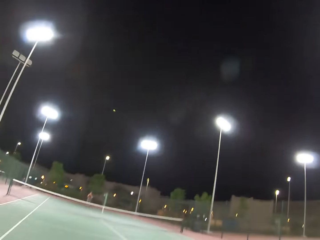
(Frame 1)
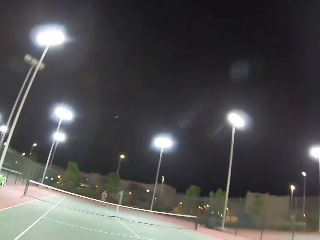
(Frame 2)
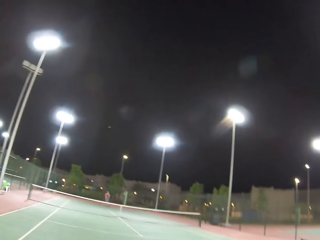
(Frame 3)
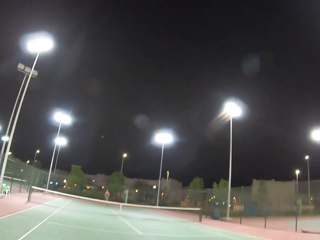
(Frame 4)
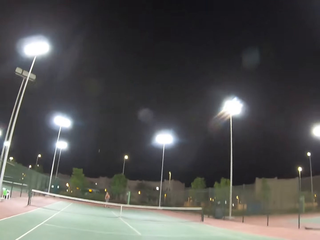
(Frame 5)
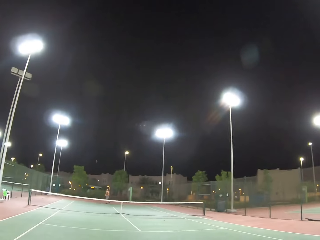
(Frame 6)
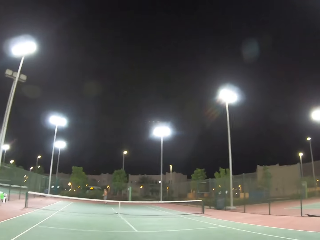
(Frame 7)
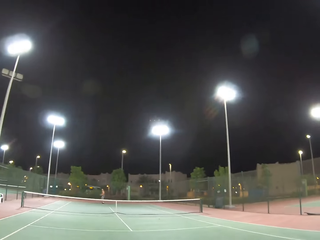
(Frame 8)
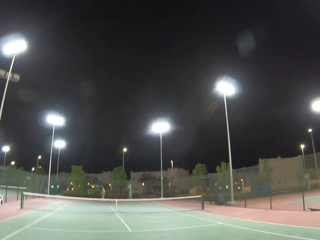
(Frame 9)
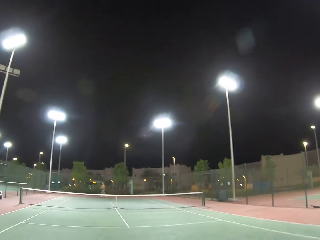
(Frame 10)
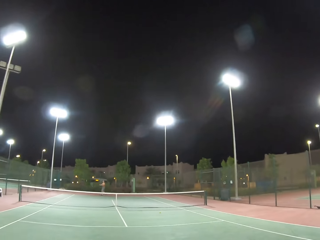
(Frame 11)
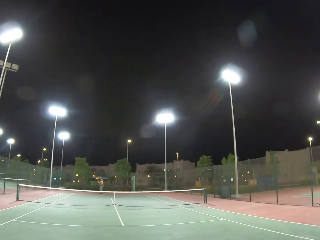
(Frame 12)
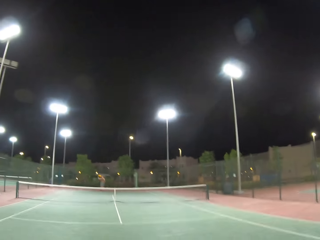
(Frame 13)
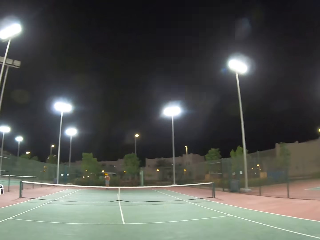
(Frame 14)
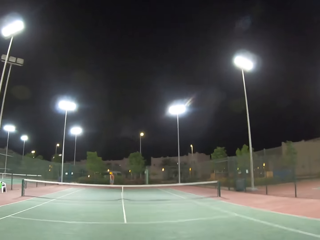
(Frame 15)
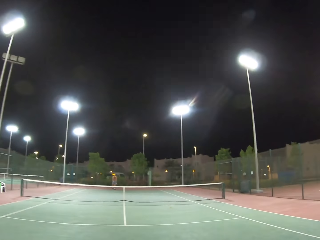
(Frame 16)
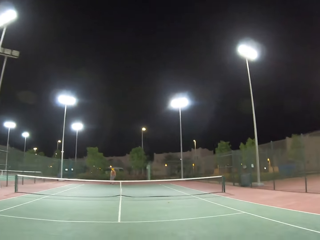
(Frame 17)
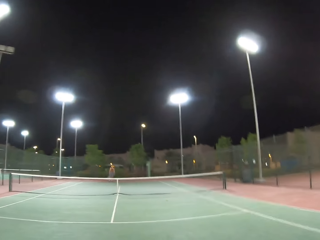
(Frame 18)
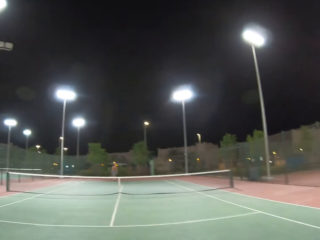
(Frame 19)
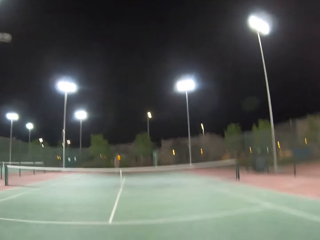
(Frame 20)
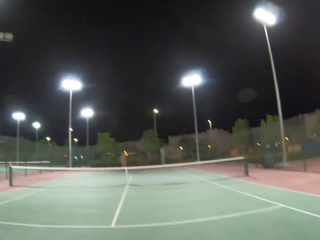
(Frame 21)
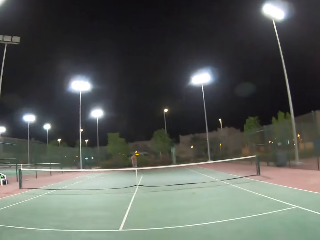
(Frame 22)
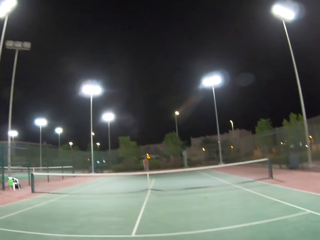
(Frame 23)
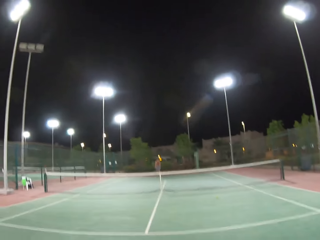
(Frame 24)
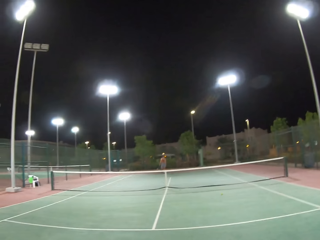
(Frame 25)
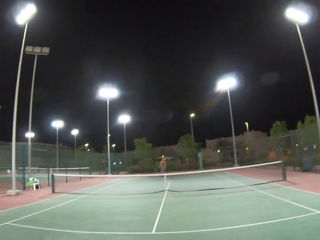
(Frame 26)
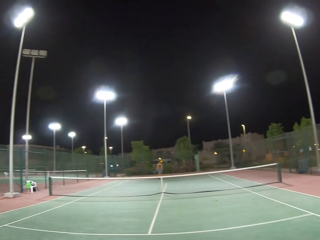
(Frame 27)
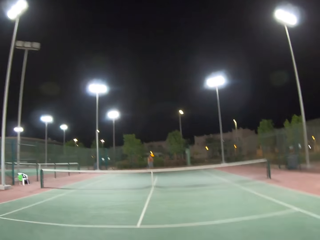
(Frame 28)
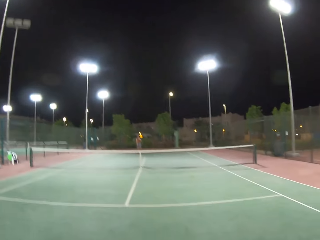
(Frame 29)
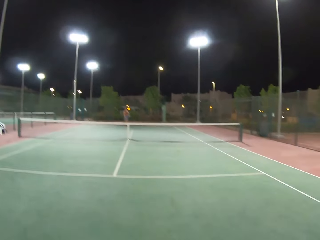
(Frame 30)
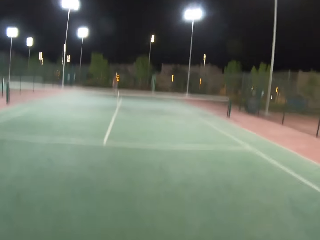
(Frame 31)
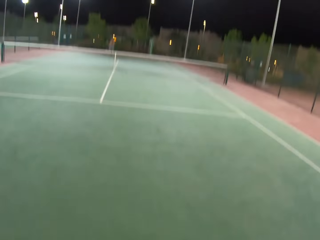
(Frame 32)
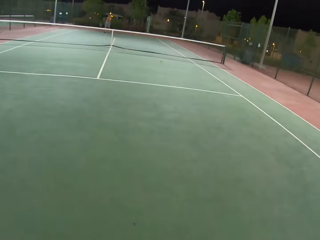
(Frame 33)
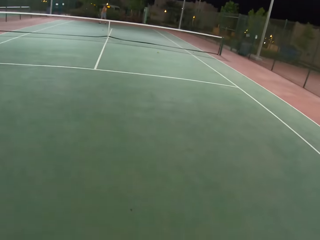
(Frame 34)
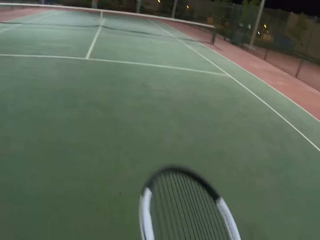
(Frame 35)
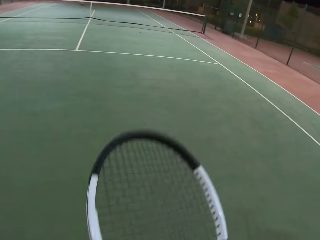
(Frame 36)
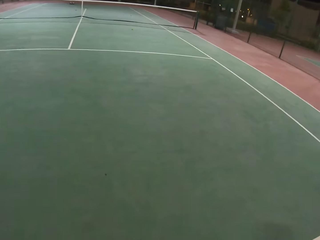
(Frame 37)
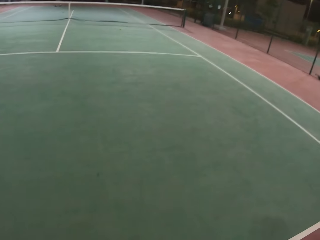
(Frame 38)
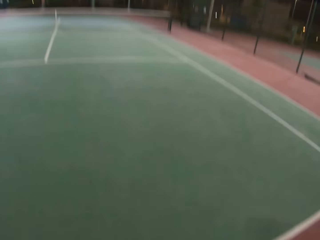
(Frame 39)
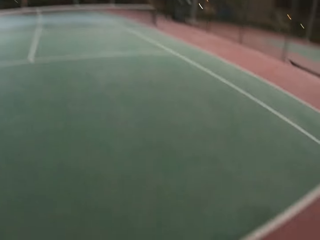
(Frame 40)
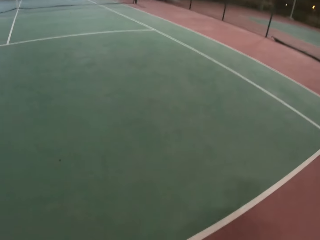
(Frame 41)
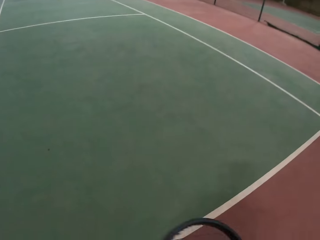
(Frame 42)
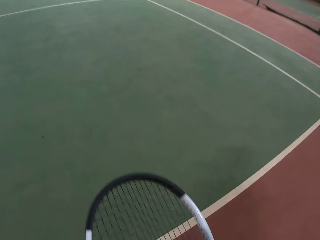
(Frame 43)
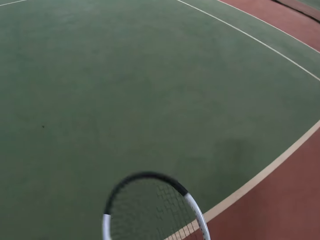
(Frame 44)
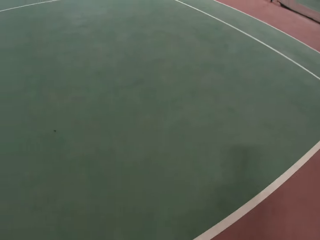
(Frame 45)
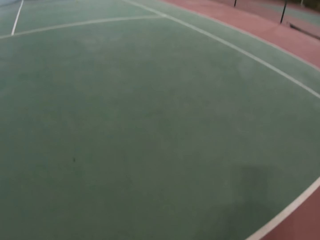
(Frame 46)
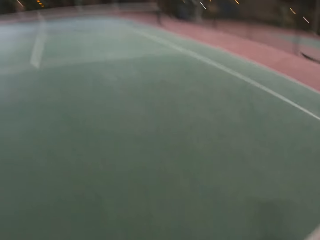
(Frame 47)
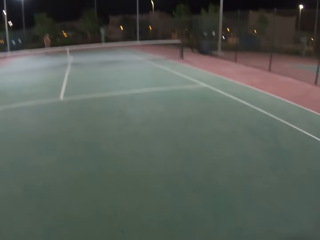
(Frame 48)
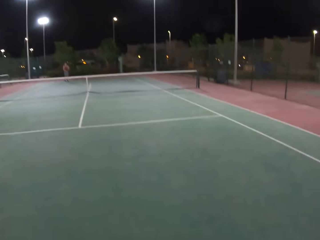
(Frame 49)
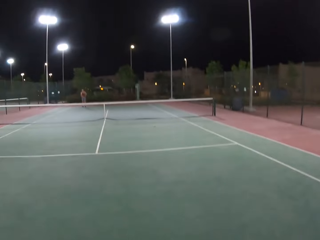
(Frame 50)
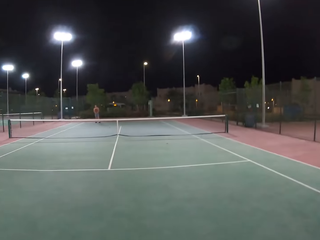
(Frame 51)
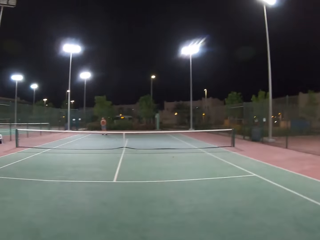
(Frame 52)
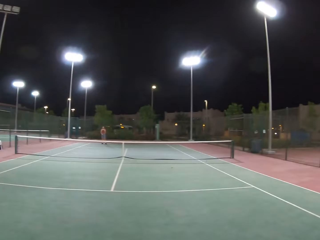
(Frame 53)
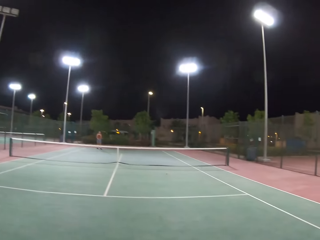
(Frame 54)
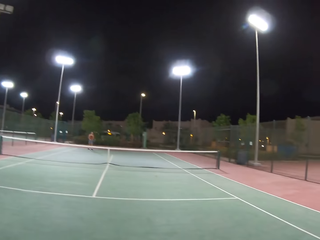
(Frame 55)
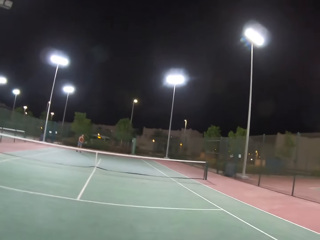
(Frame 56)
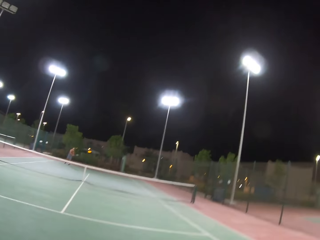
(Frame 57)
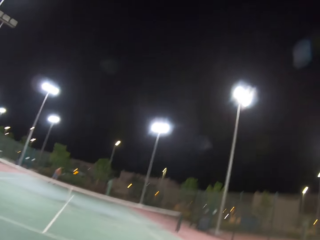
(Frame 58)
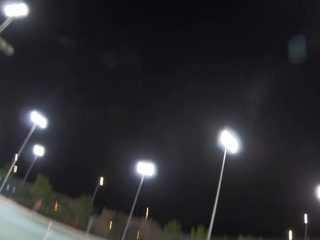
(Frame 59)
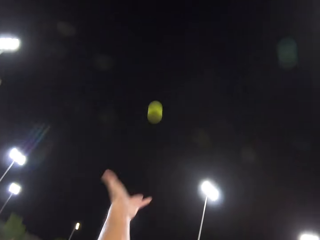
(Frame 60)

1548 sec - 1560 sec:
The camera wearer hits a ball with a racket. A man hits the ball with a racket. The man walks around the tennis court. The camera wearer walks around the tennis court and dribbles the tennis ball. They look around the tennis court.

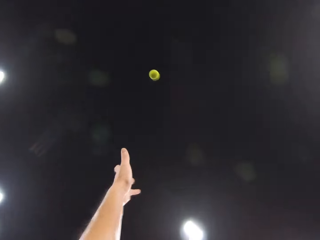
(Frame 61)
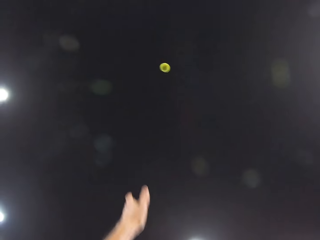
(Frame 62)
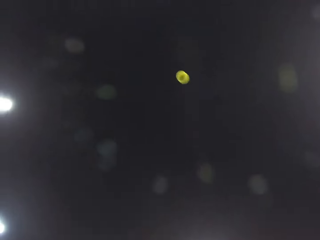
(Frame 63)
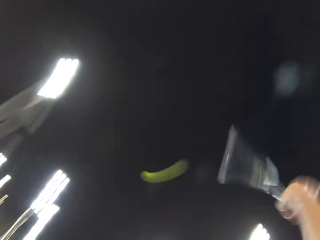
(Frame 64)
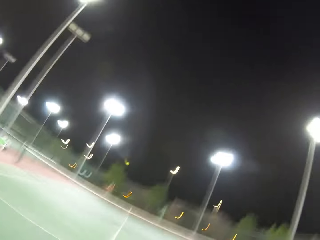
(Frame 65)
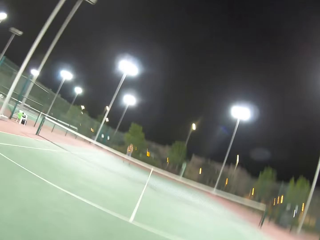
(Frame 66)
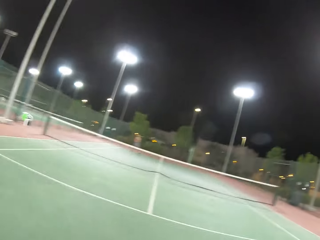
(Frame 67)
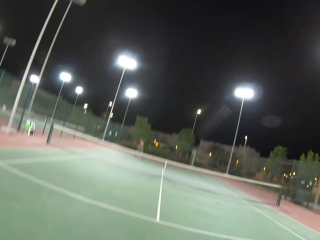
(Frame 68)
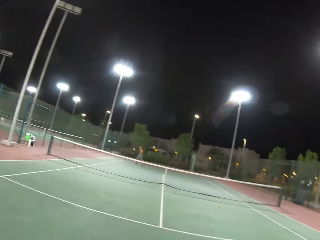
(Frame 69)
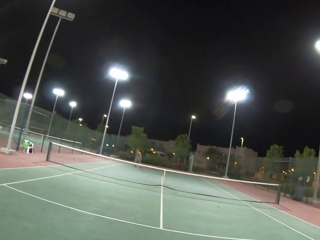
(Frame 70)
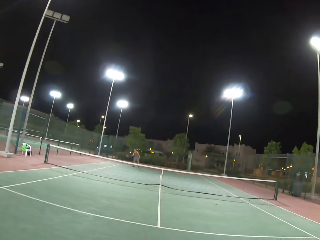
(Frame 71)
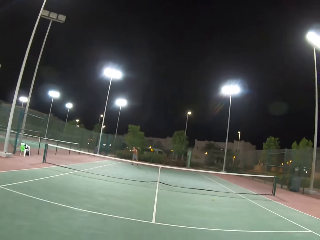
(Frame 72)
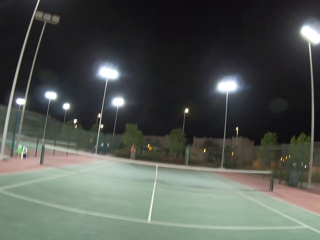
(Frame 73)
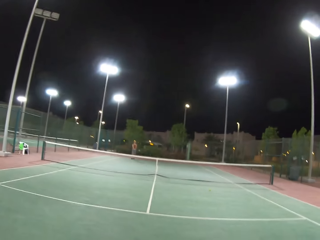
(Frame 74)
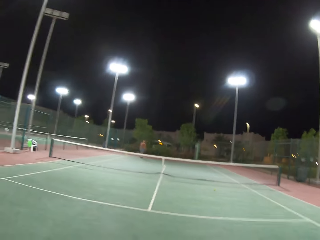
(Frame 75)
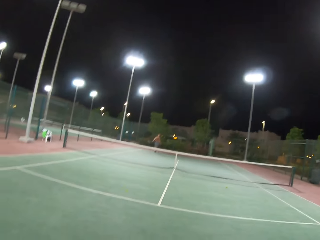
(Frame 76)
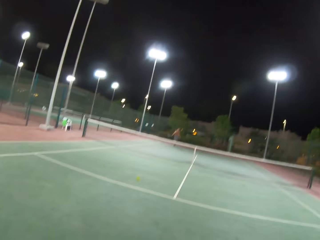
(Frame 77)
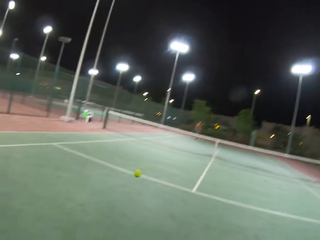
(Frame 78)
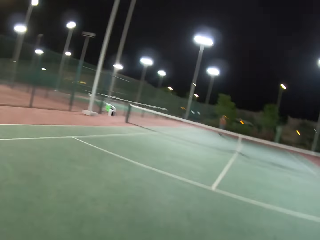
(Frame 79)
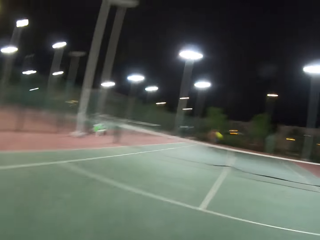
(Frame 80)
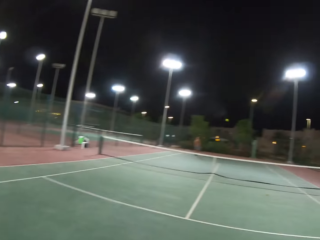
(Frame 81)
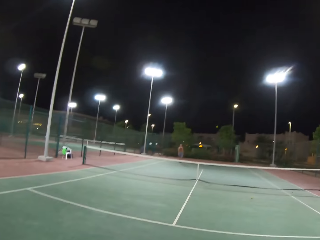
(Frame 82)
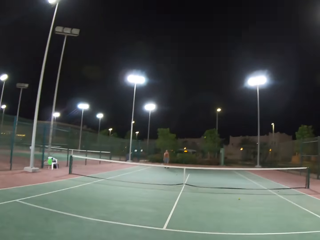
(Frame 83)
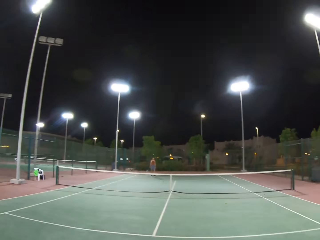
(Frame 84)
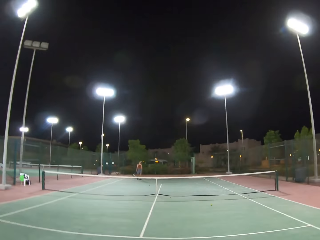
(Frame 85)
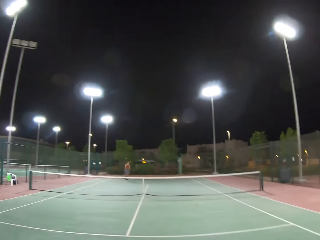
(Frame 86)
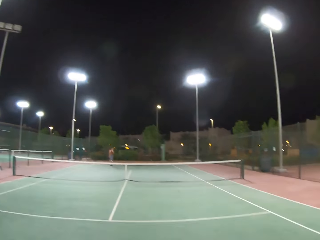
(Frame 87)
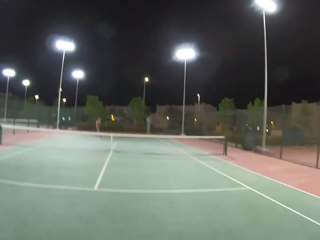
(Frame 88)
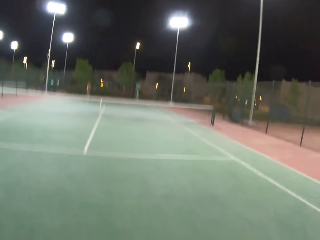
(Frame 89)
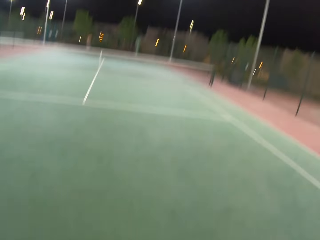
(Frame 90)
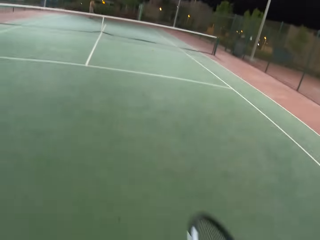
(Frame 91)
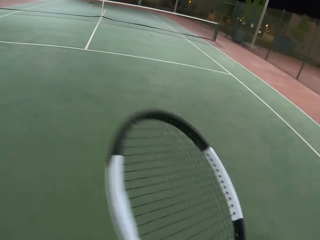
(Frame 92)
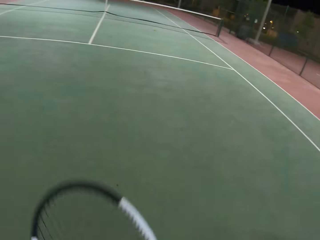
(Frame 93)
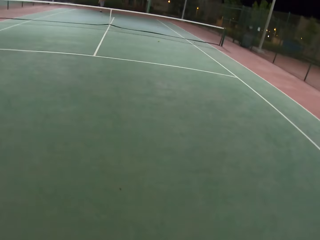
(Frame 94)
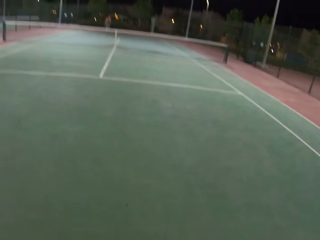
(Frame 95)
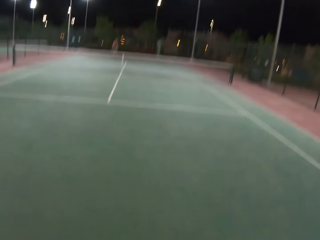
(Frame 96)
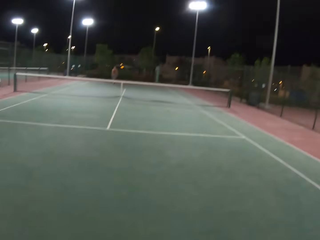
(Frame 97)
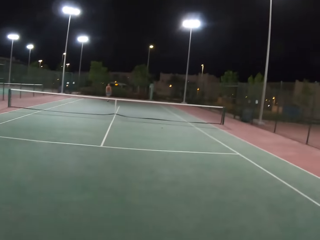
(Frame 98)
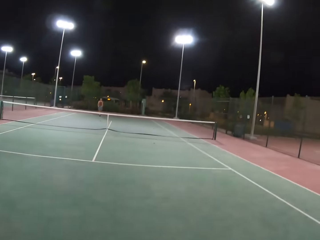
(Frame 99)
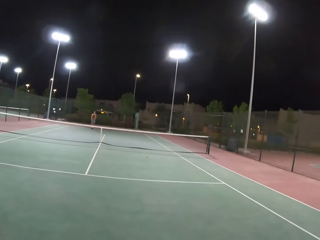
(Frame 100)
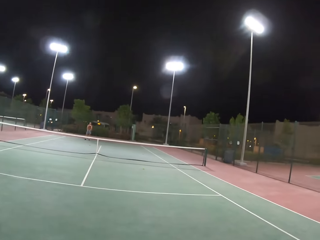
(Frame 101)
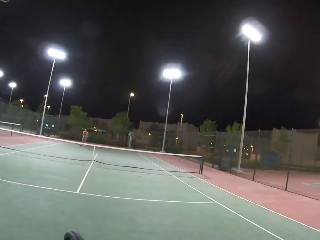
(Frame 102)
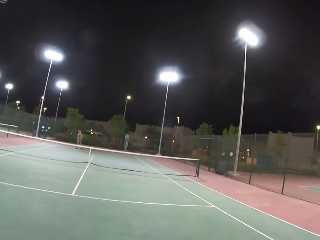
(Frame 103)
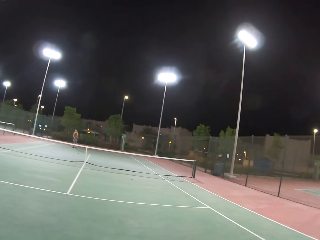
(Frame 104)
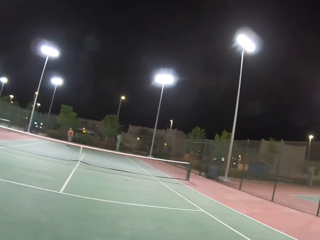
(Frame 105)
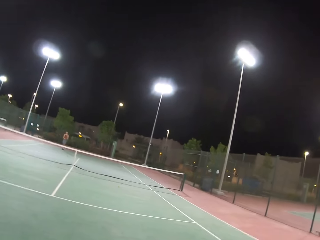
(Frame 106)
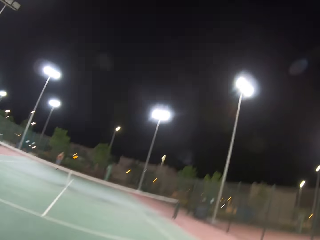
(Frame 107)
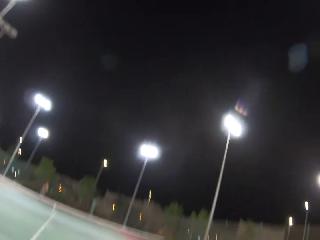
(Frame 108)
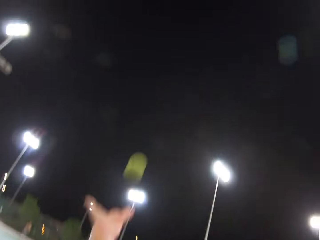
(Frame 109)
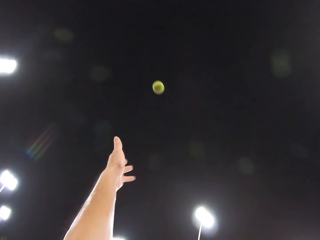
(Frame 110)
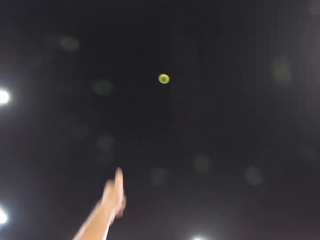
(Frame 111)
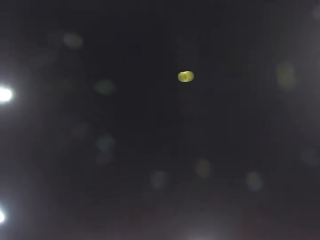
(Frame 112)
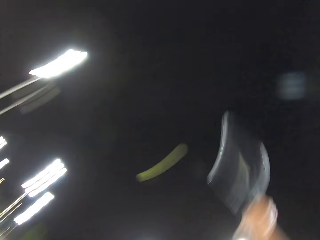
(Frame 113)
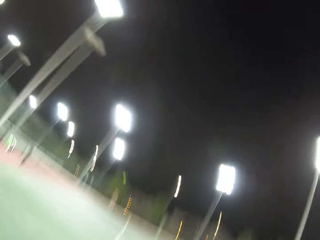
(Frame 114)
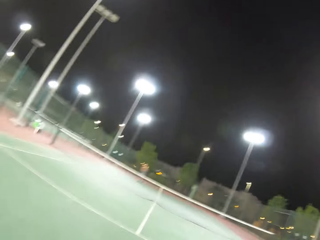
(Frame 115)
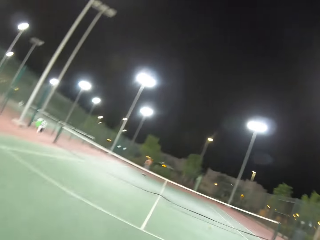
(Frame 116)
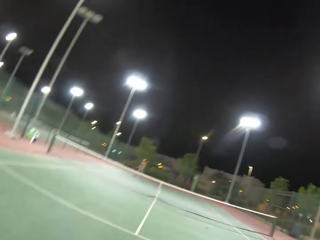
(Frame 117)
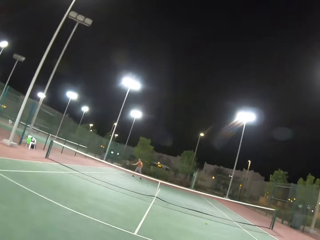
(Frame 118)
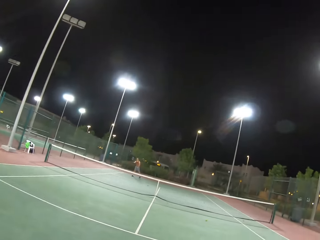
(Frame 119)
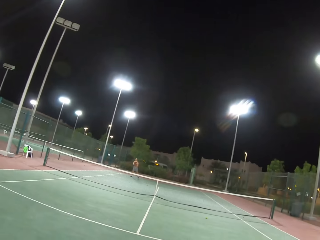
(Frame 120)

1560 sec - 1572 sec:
The camera wearer plays tennis with a man. They hit a ball with a racket. The man hits the ball with a racket. The man walks around the tennis court. The camera wearer plays tennis with the man. They hit the ball with the racket.
